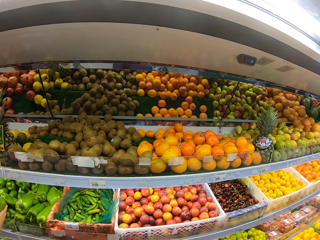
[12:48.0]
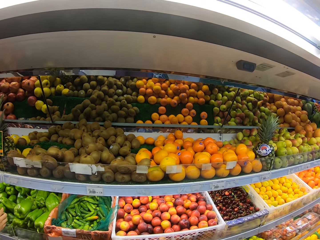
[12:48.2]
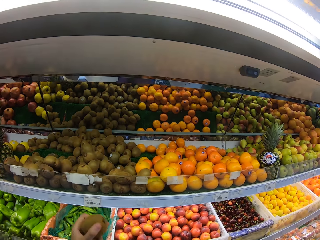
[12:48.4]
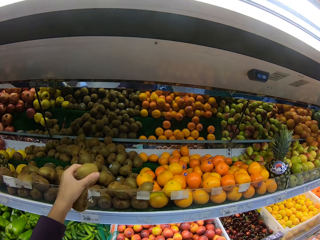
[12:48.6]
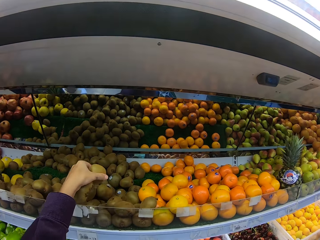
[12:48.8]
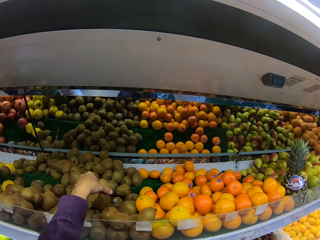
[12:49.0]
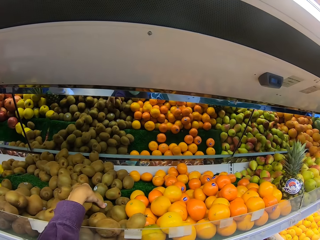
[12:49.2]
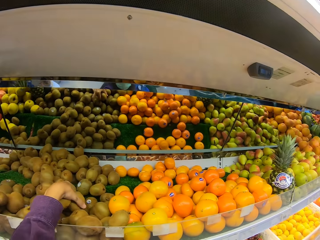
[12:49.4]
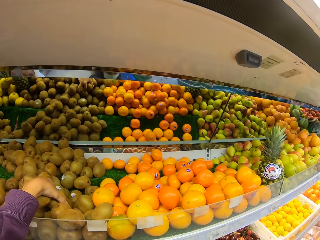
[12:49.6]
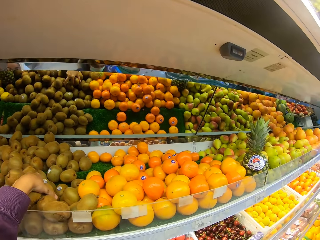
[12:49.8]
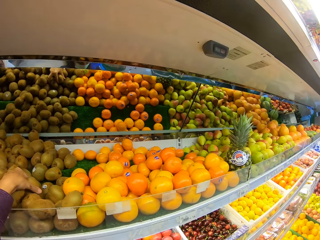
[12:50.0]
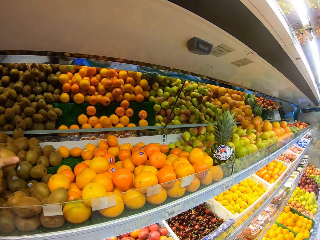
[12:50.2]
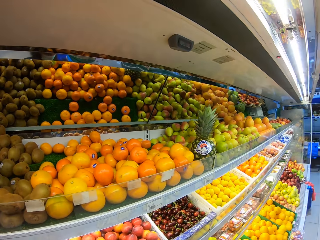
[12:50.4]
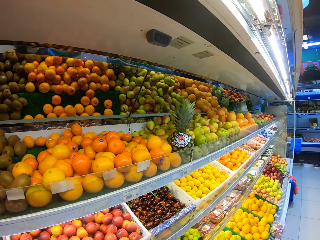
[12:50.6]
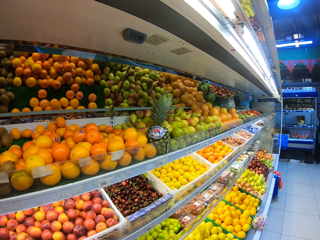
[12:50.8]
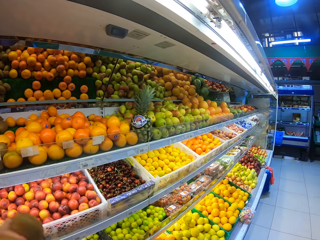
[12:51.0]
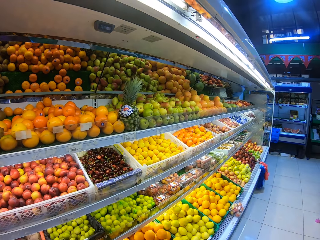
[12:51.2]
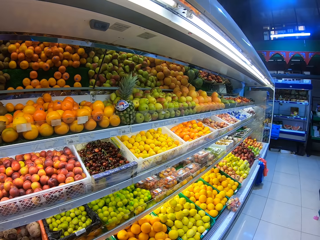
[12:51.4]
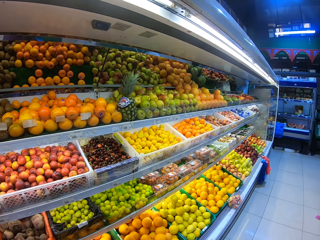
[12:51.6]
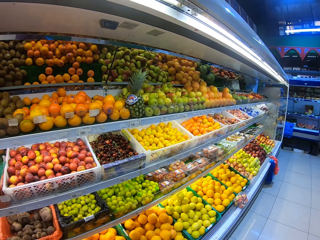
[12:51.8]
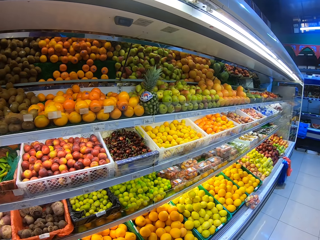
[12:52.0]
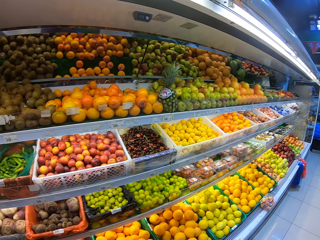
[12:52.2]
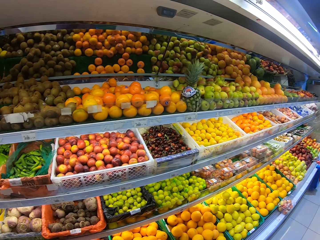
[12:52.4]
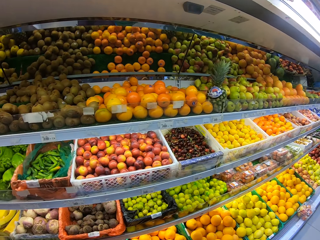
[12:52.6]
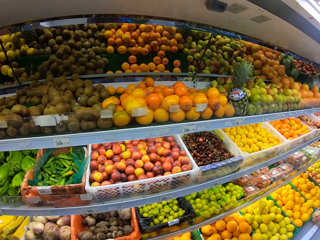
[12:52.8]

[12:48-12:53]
The camera wearer picks a pear. They look around the shelf.

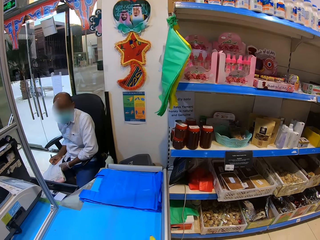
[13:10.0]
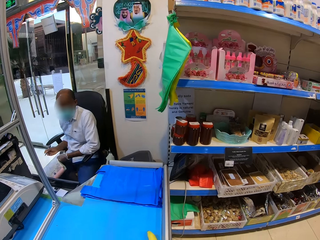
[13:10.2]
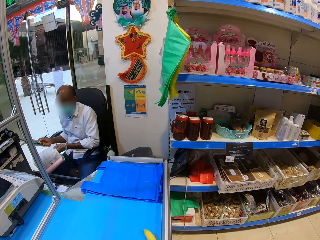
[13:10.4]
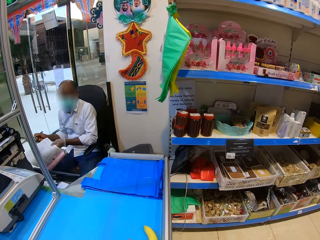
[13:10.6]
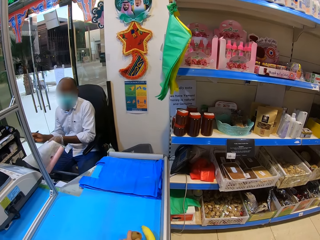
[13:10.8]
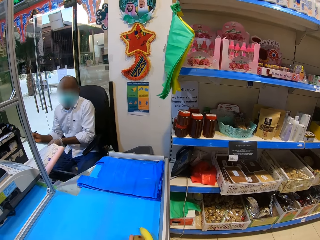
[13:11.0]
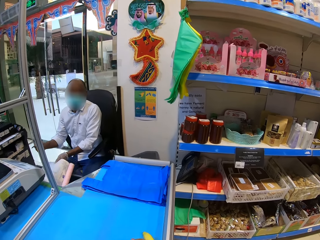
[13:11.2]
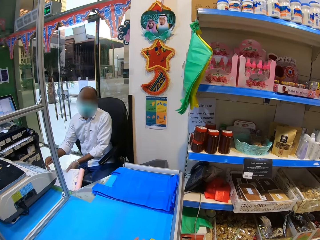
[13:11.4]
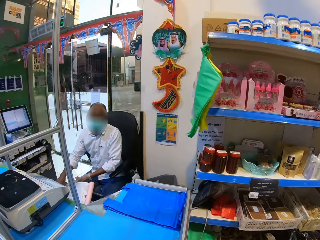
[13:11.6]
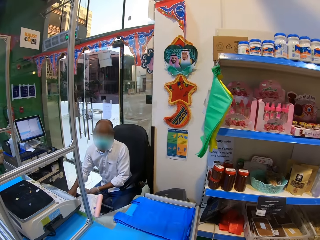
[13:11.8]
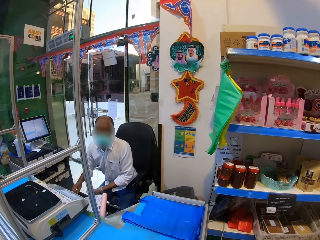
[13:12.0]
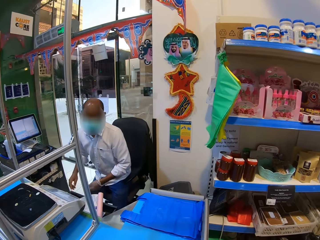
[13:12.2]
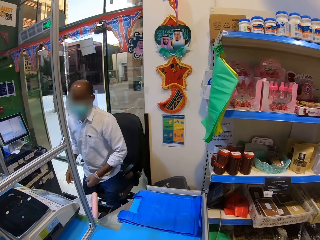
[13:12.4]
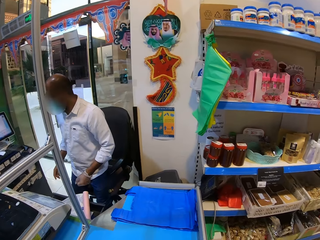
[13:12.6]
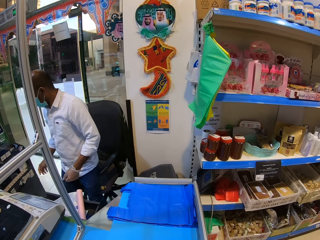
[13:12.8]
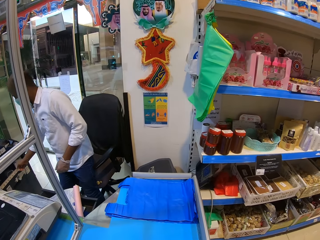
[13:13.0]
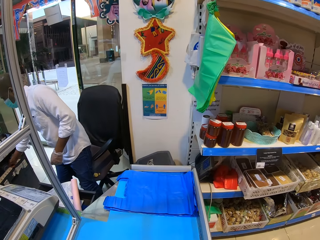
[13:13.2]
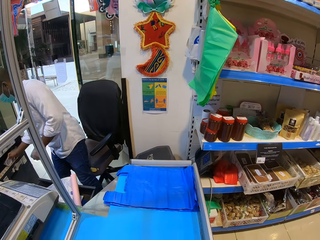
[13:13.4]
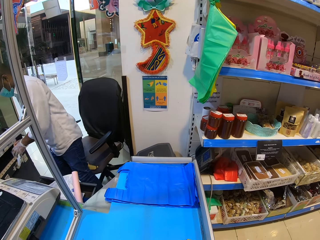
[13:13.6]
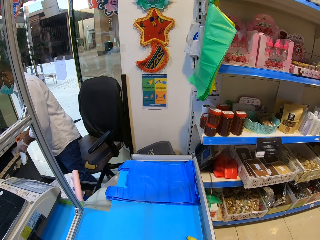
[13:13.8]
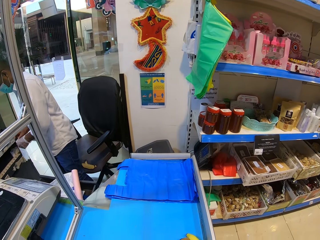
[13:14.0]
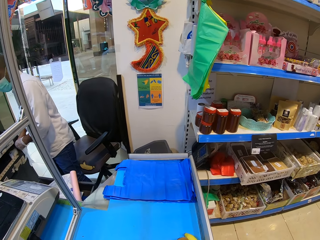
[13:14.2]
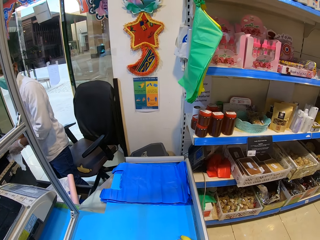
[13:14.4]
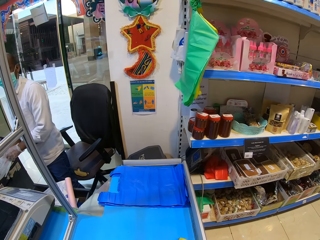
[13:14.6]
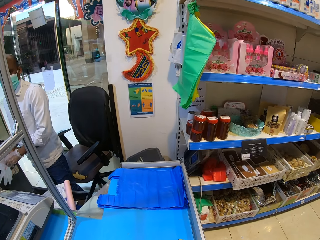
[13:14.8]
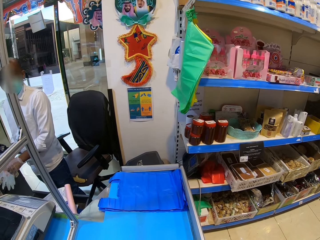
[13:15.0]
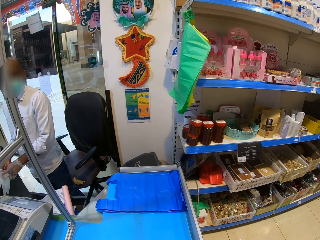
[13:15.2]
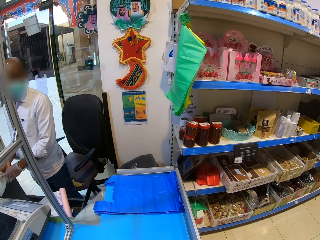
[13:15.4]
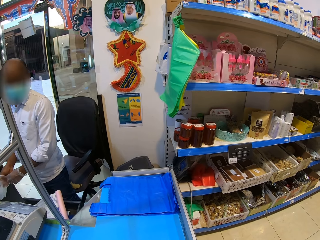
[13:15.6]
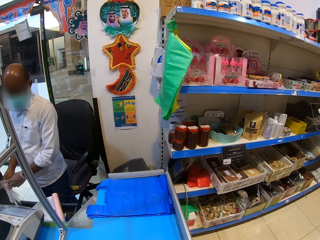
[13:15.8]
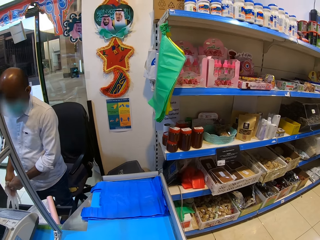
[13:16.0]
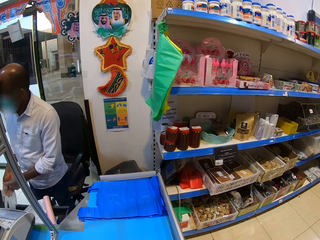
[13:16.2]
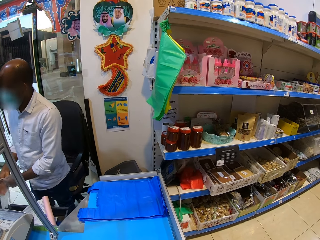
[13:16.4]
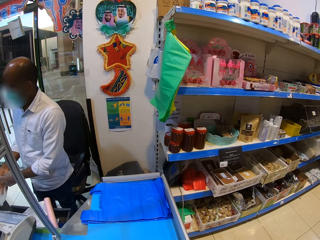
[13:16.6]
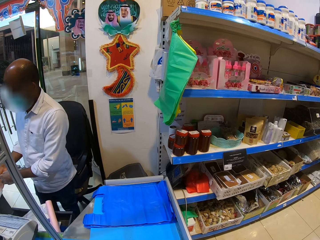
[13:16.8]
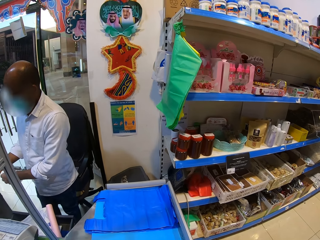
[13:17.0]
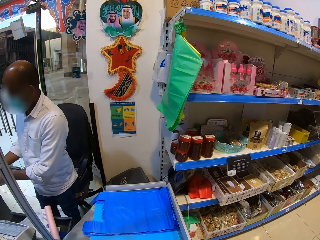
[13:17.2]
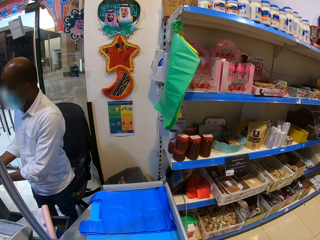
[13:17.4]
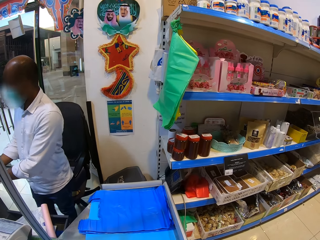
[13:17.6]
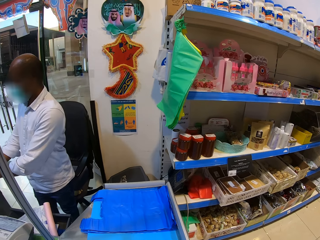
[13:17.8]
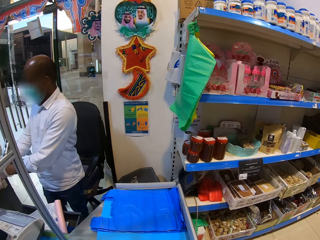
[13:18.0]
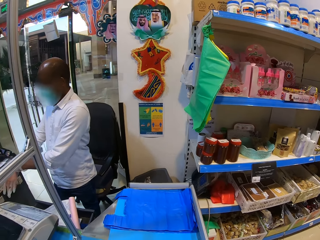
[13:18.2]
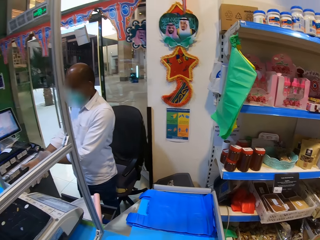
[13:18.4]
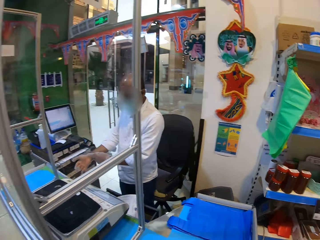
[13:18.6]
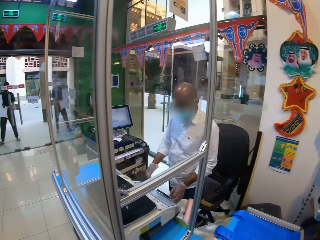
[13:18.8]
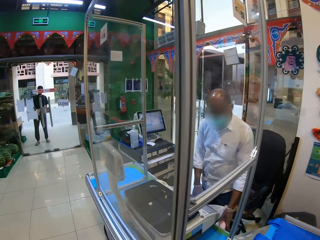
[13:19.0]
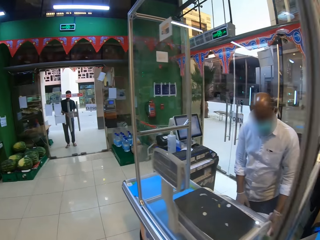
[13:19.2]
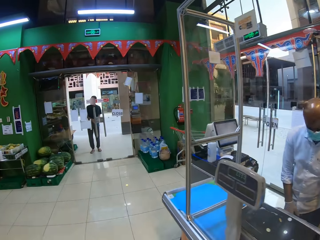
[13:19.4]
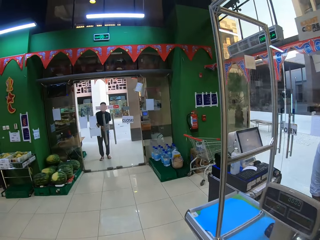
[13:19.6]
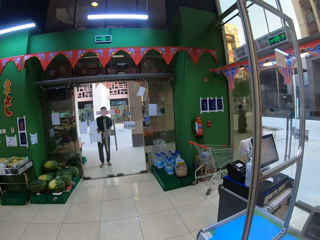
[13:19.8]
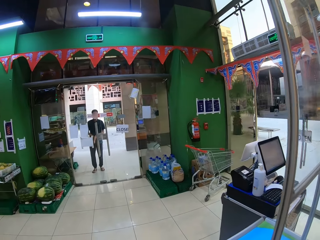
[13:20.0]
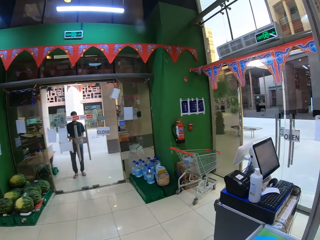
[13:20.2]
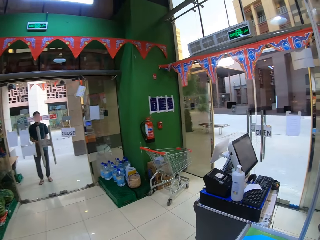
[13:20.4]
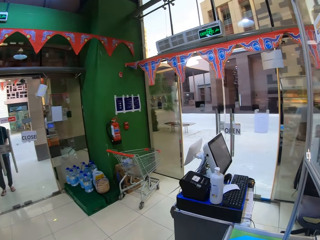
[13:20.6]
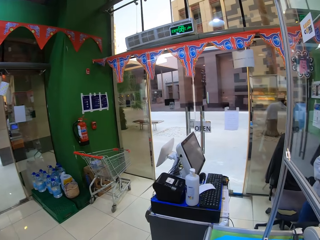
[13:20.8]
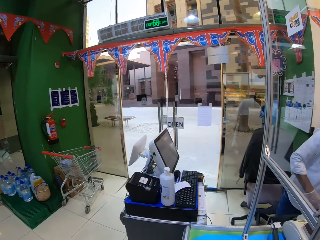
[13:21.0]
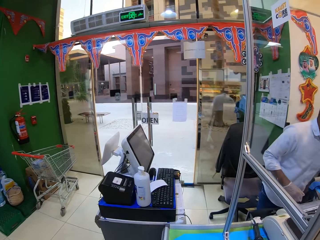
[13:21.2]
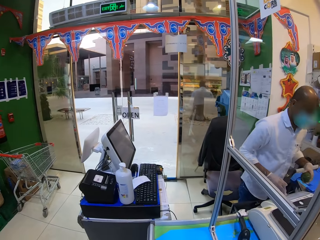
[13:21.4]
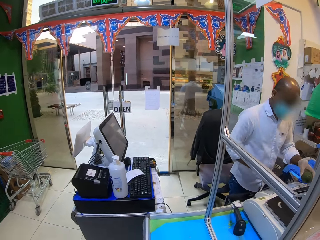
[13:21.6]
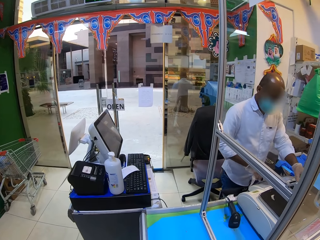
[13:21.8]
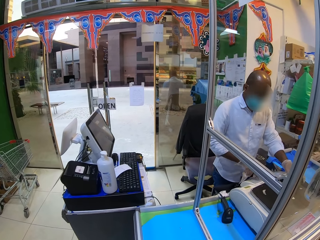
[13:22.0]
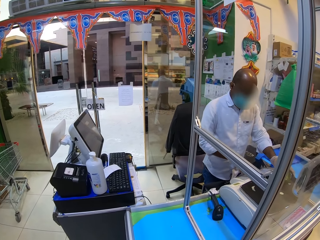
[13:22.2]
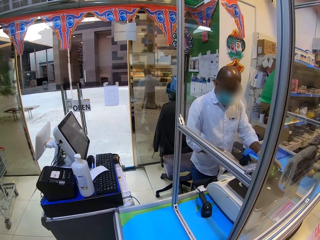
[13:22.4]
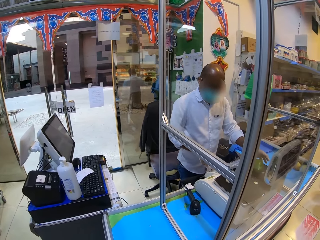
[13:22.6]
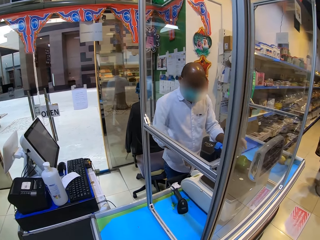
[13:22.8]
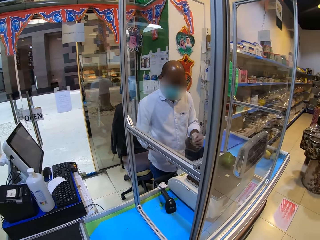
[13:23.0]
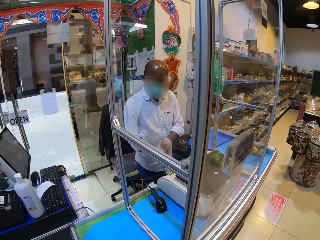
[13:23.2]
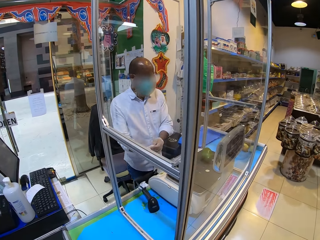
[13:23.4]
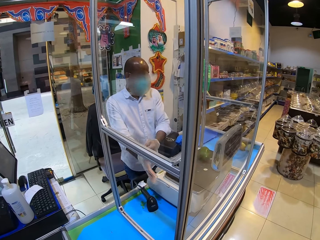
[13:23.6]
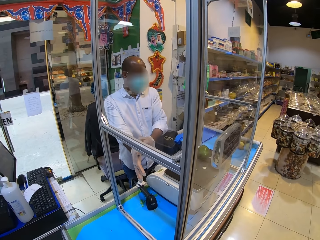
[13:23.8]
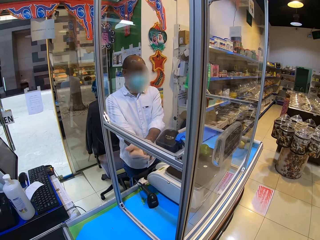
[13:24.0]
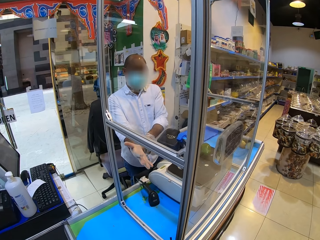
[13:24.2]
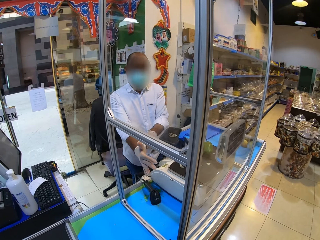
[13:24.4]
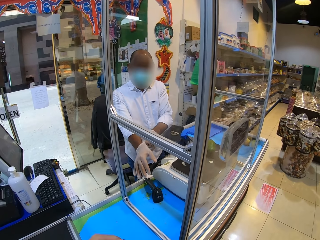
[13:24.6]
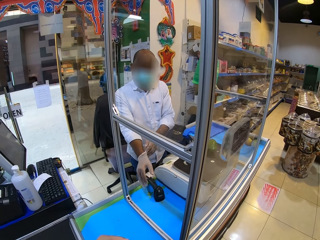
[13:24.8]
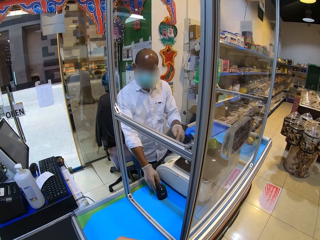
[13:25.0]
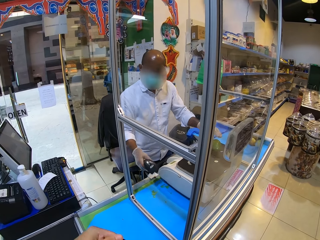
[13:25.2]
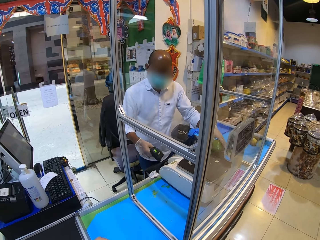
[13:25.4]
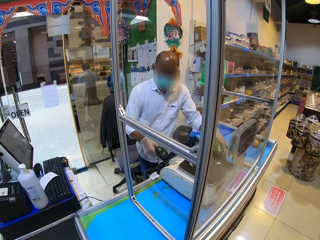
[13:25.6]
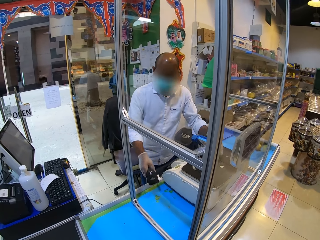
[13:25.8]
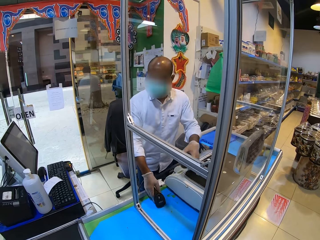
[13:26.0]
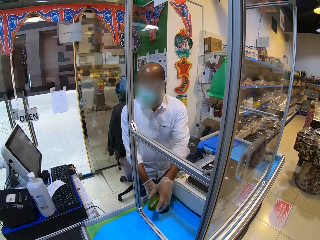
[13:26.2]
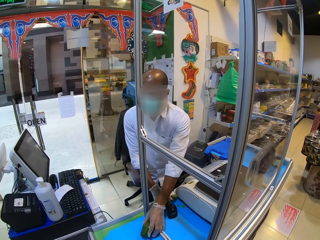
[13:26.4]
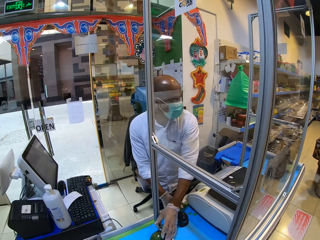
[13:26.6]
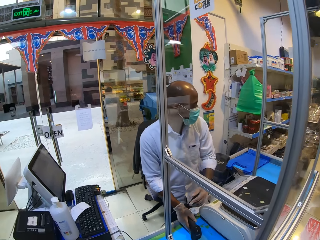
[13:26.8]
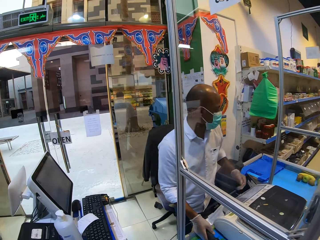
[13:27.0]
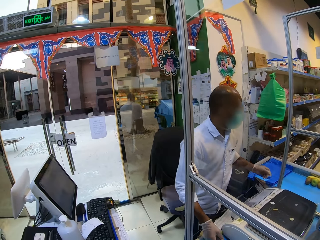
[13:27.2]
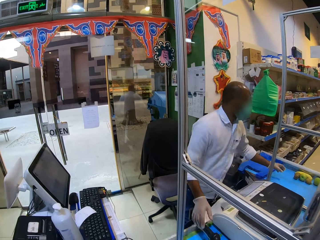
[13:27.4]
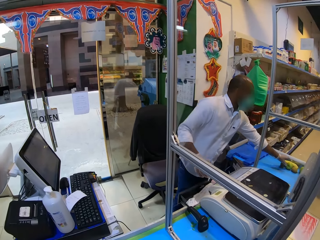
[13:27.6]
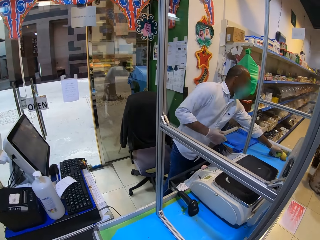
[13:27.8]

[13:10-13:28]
The camera wearer puts fruits on the cashier table. They walk to the counter. A cashier wears a glove. The camera wearer walks to the cashier scanner. The cashier picks up an avocado and puts the avocado on the weighing machine. The camera wearer looks at the cashier. The cashier wears the glove well, picks up a scanner, picks up the avocado, scans, puts the scanner down and places the avocado on the table.
